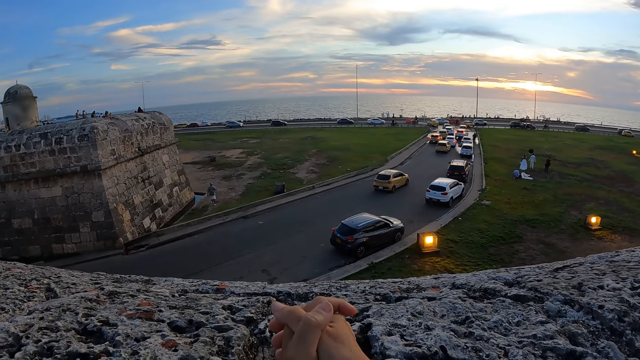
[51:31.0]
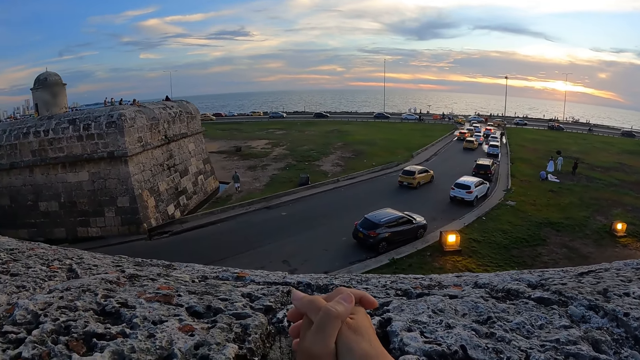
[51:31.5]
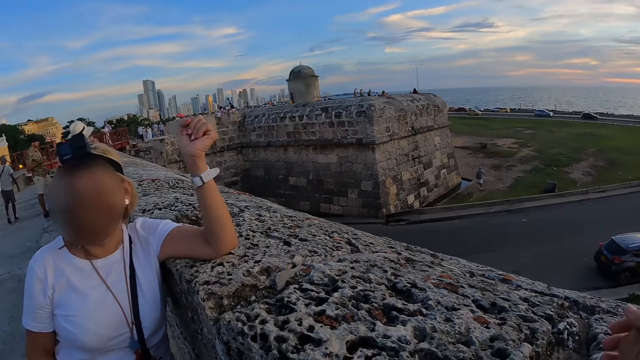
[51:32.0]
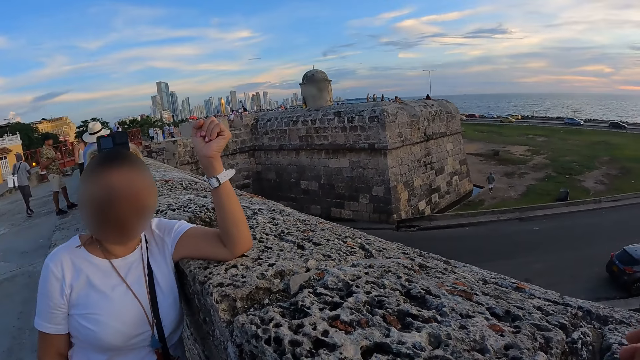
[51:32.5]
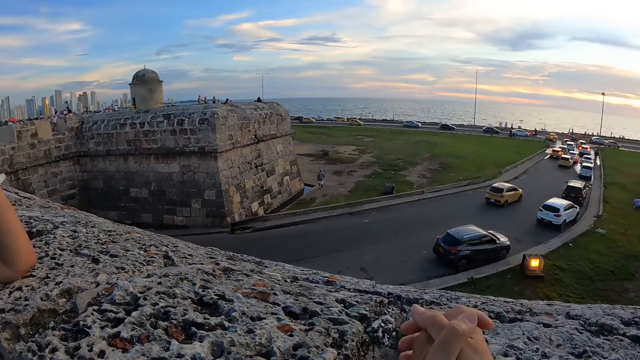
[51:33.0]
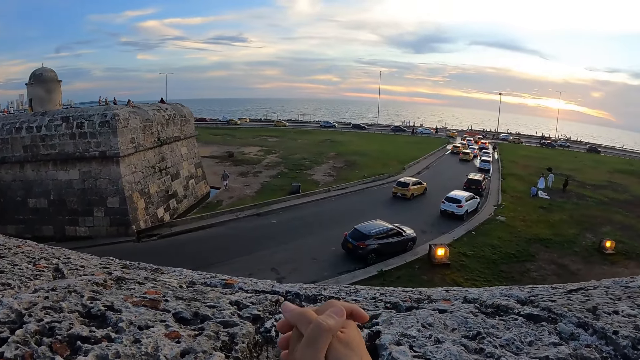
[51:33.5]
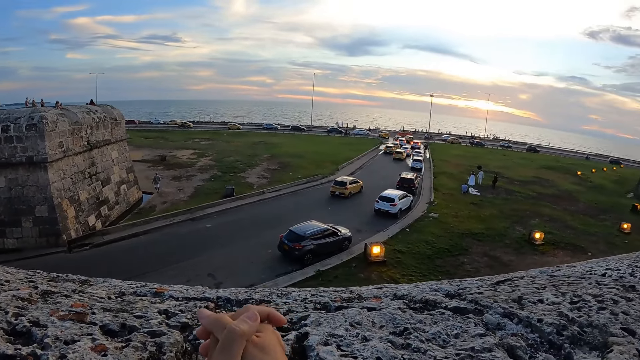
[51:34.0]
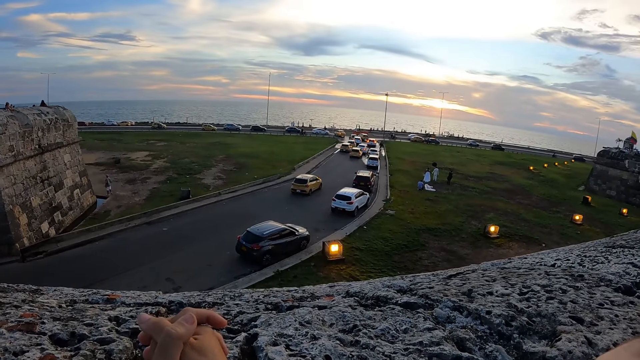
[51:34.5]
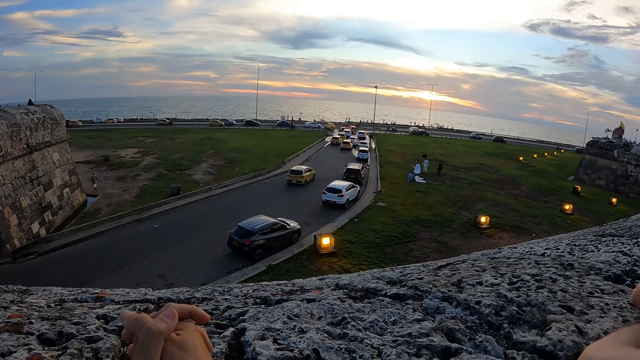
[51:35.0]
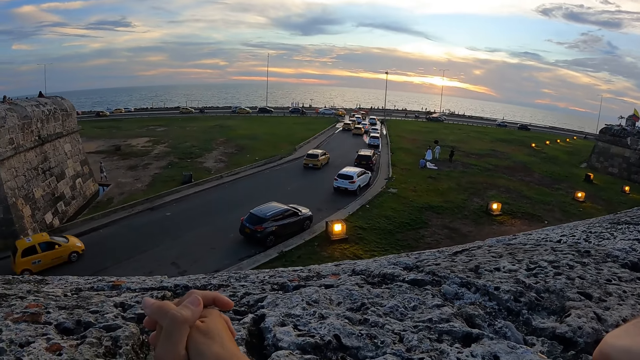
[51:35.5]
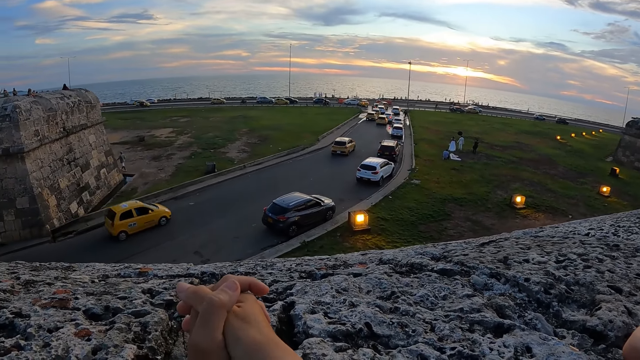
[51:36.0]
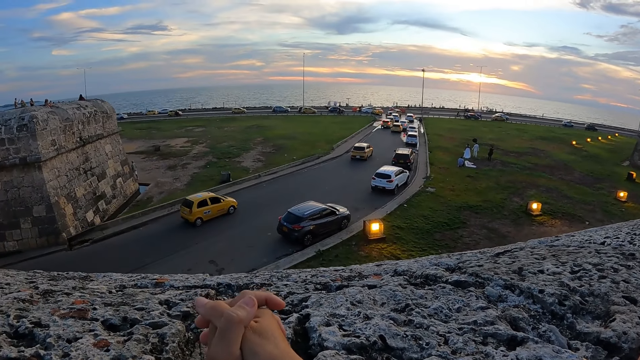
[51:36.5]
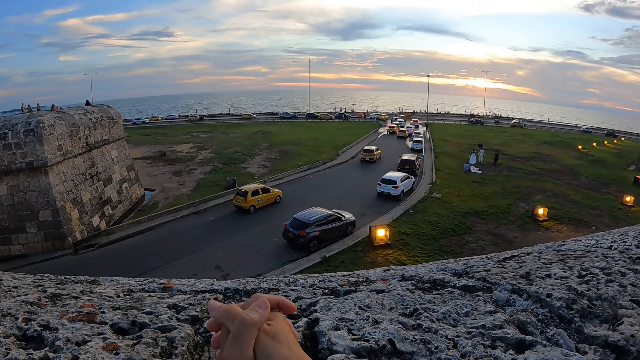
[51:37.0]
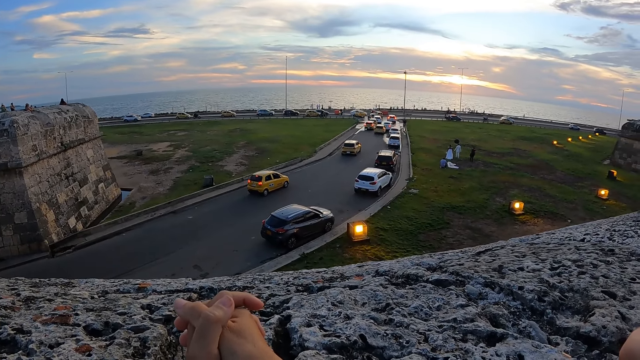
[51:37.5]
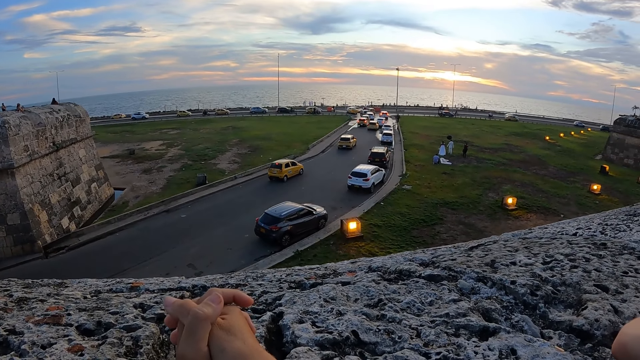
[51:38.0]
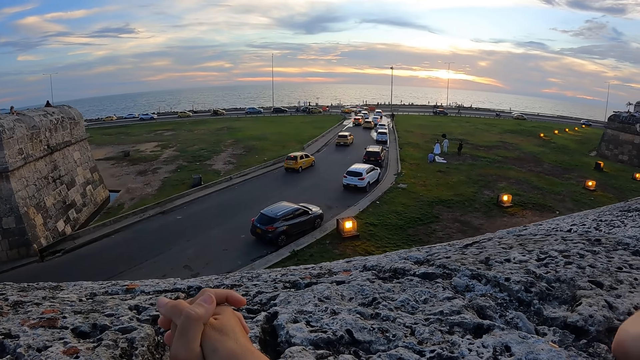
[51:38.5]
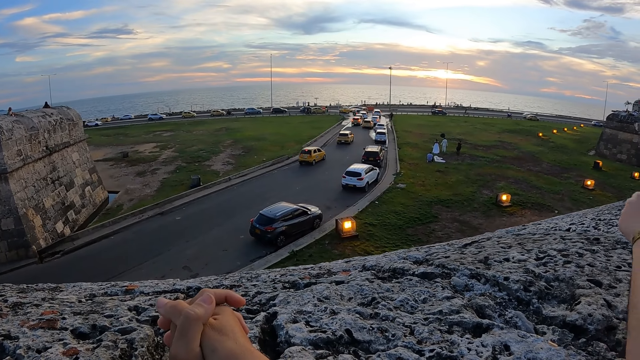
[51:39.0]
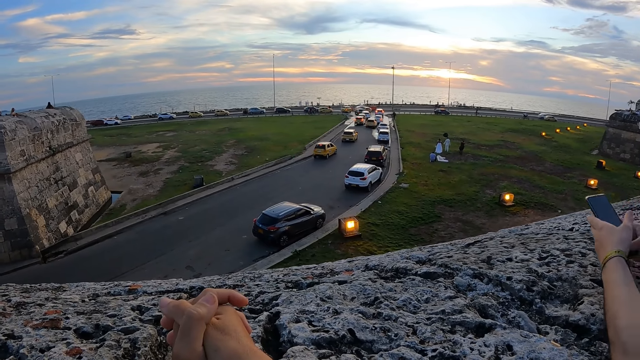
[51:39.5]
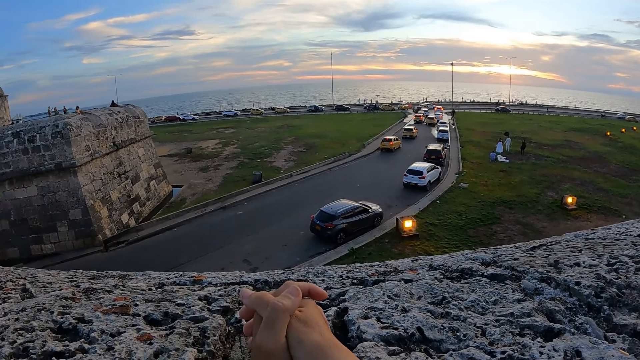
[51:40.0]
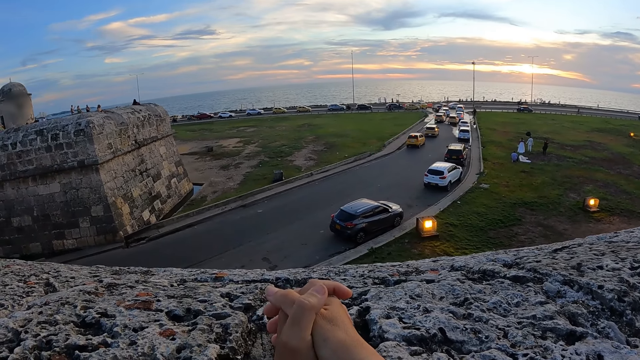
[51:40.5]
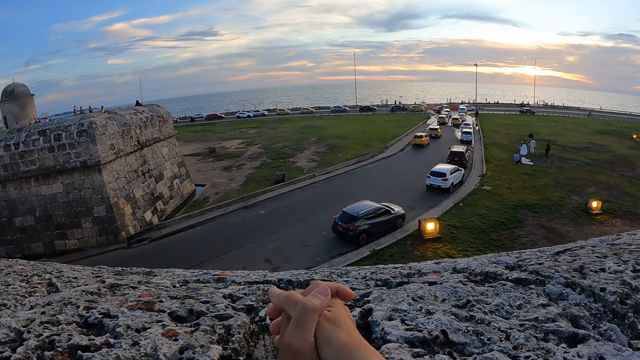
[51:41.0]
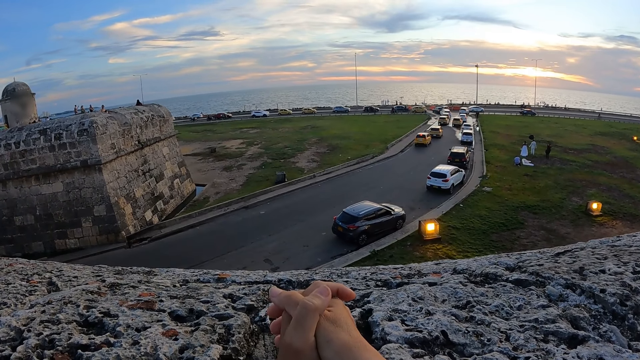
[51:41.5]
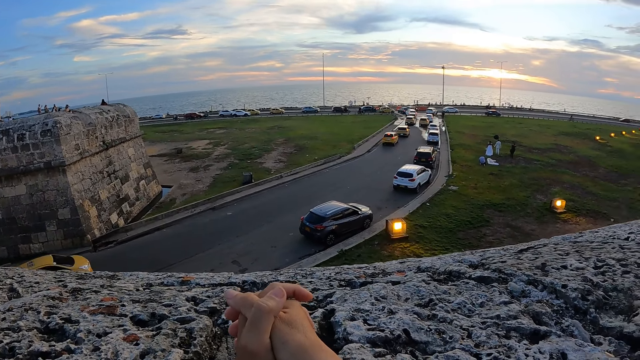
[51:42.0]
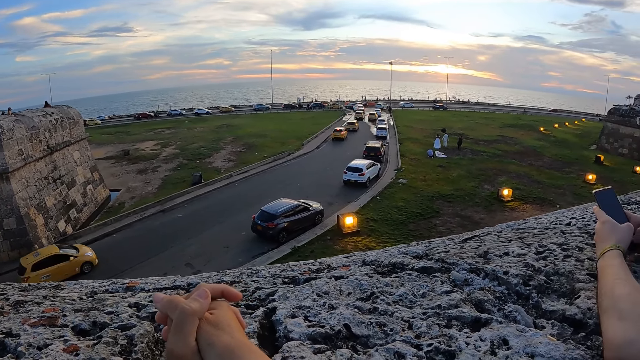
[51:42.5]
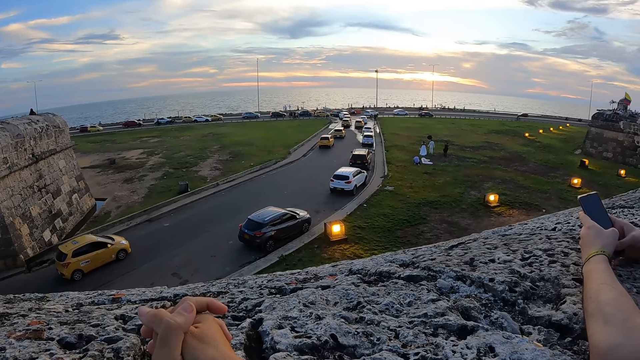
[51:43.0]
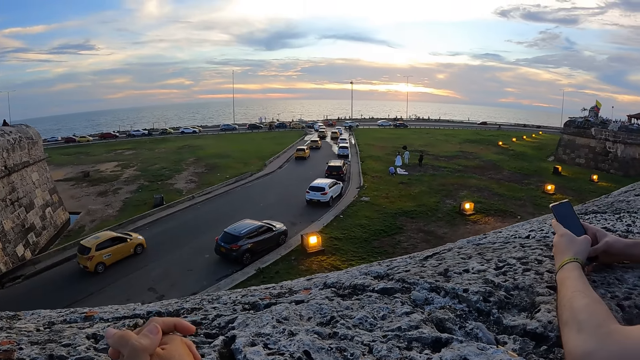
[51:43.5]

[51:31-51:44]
The woman converses with the camera wearer. The man presses the phone in his hands.

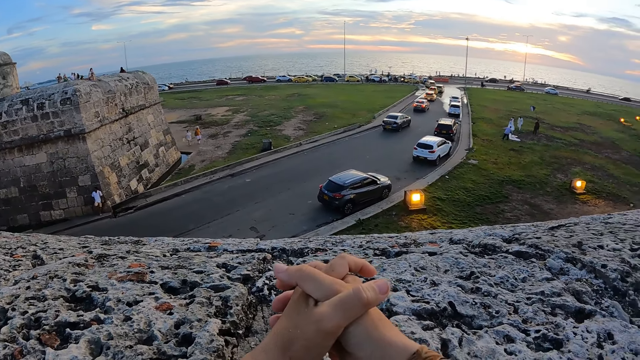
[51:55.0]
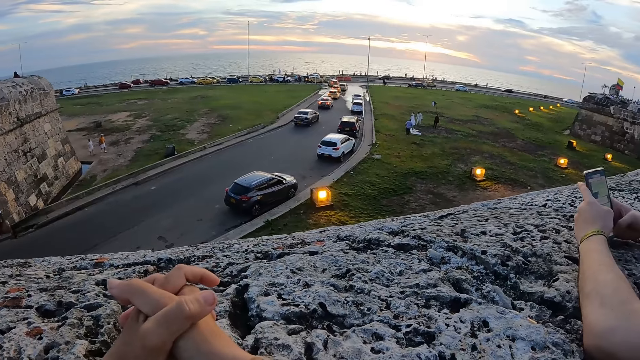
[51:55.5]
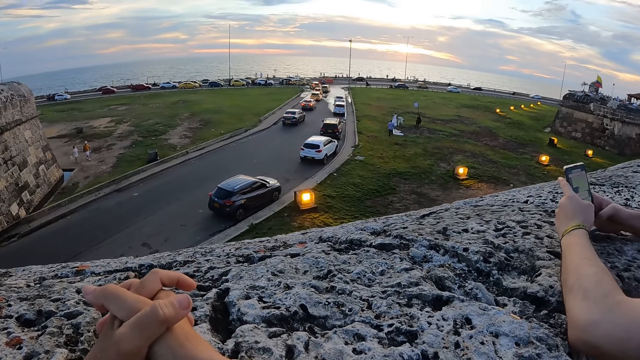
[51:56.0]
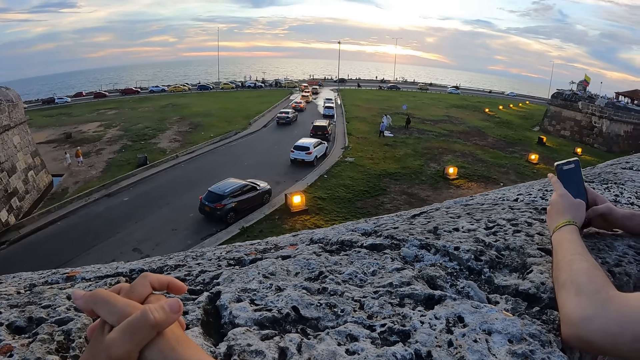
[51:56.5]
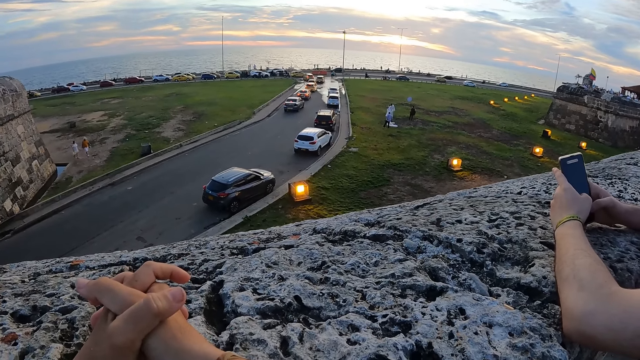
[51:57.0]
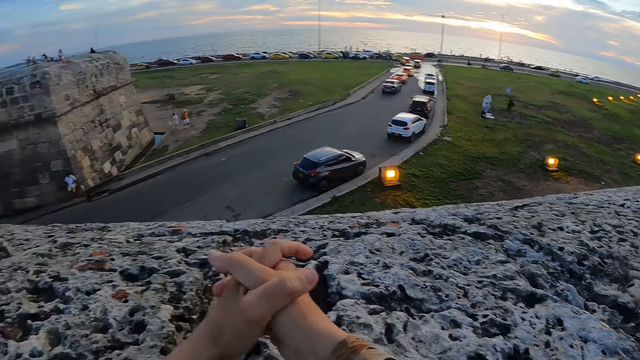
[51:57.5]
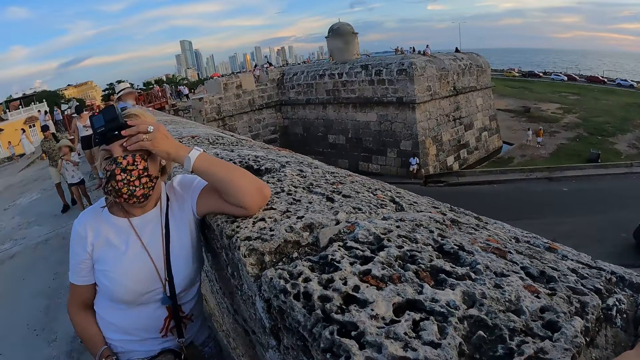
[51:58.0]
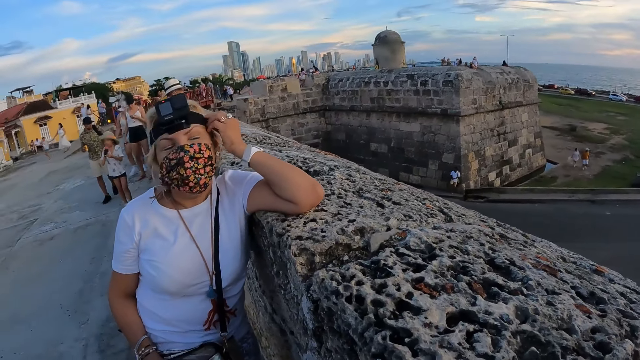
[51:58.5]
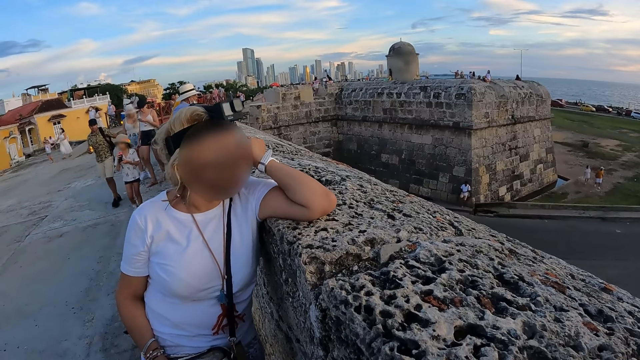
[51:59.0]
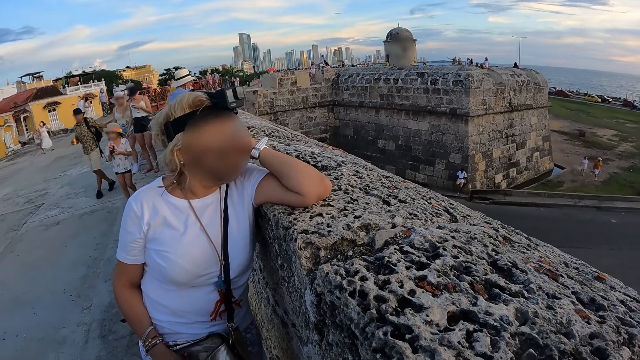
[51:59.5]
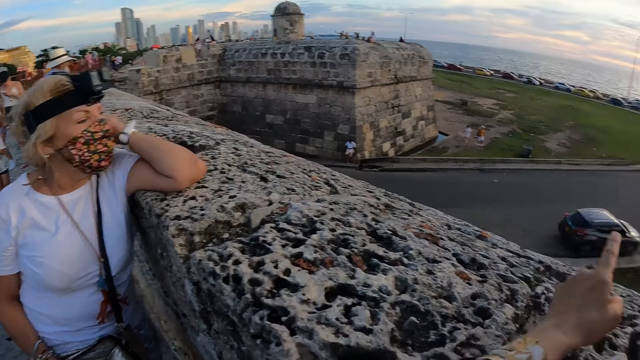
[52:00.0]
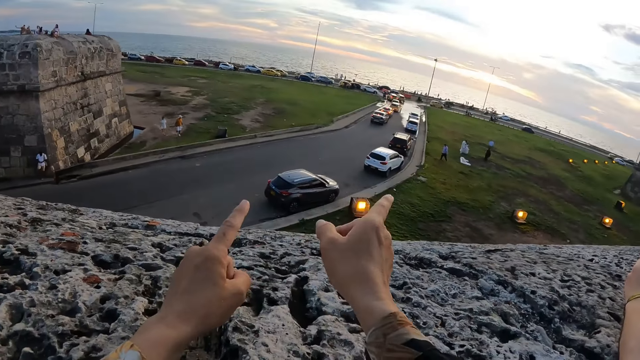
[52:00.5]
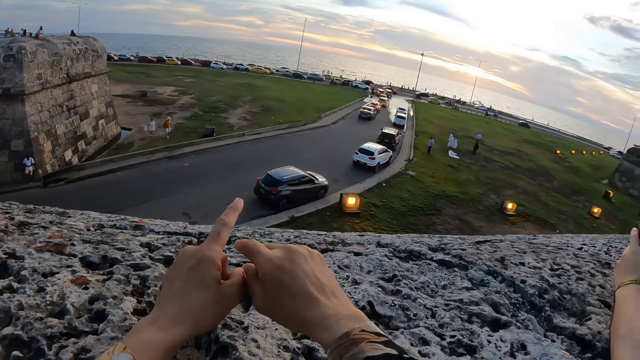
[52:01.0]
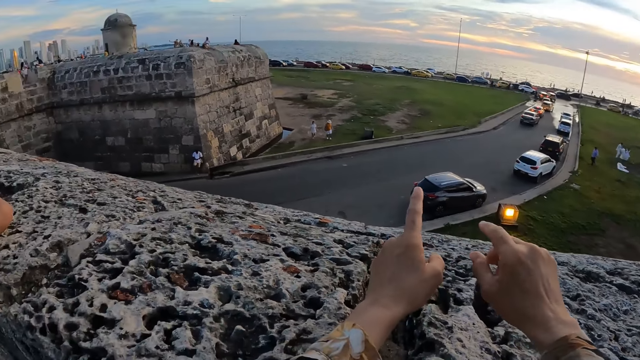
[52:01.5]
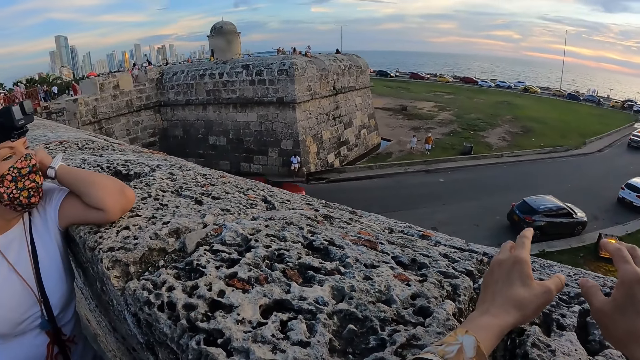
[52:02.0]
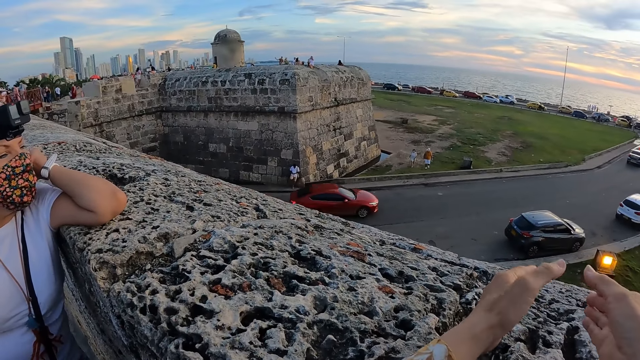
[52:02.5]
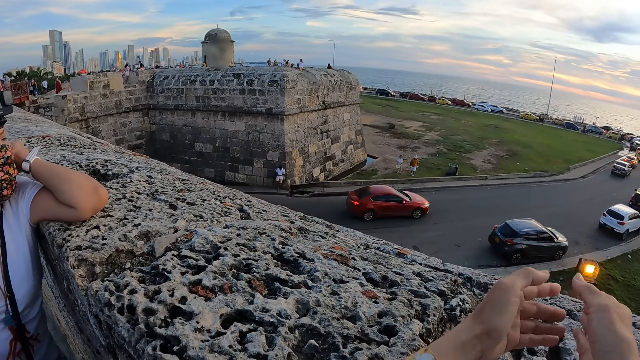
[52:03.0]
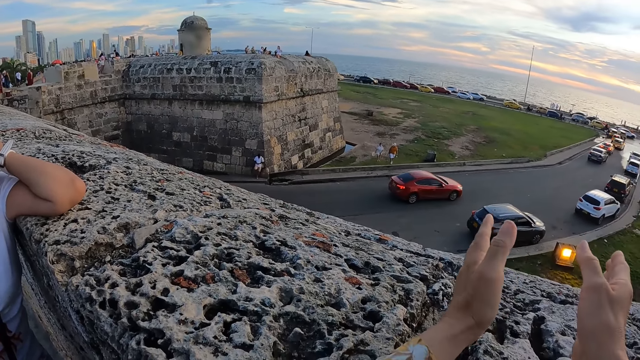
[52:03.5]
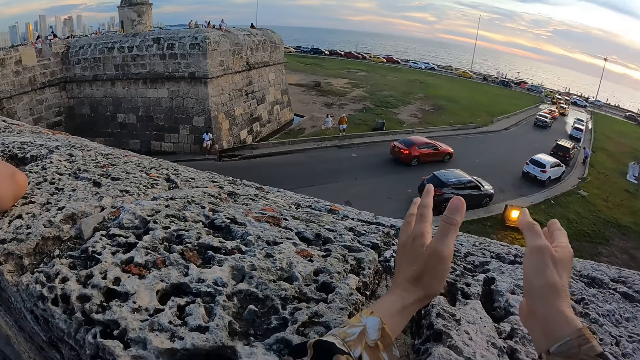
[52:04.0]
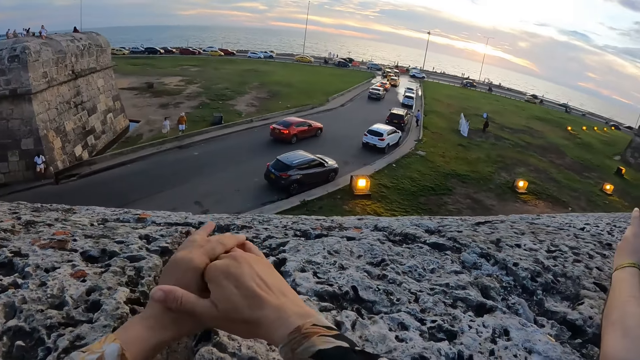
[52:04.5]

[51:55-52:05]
The camera wearer converses with the woman. They move their hands.
